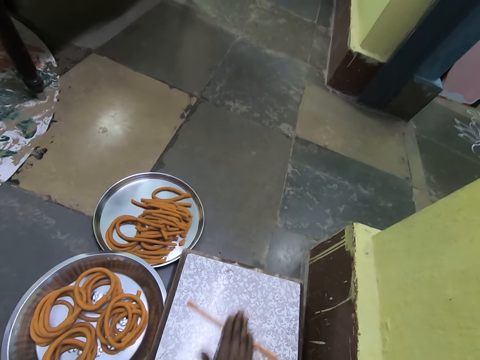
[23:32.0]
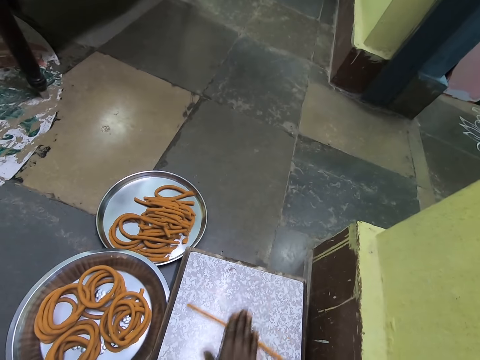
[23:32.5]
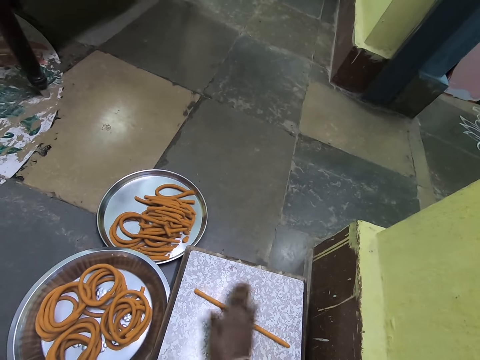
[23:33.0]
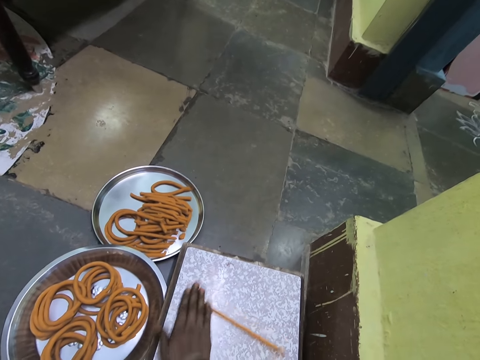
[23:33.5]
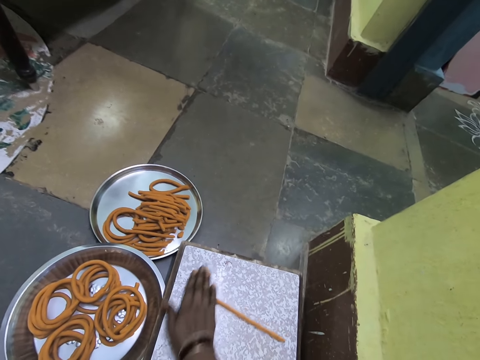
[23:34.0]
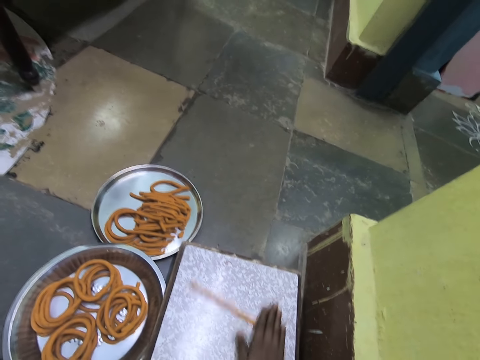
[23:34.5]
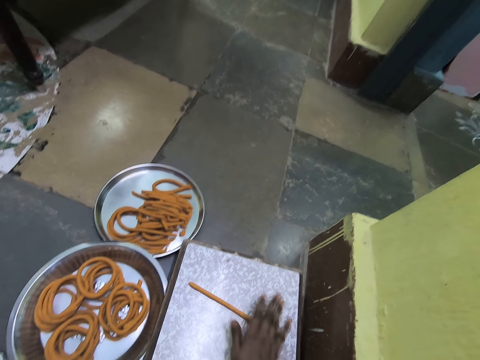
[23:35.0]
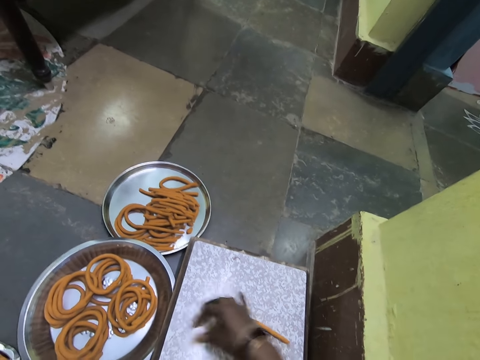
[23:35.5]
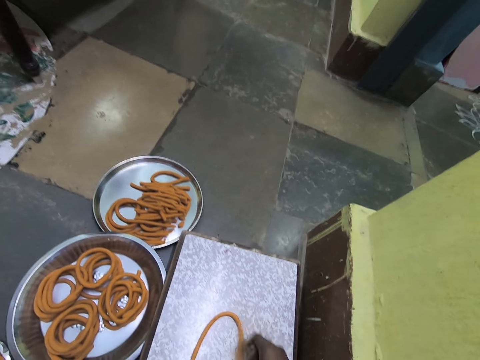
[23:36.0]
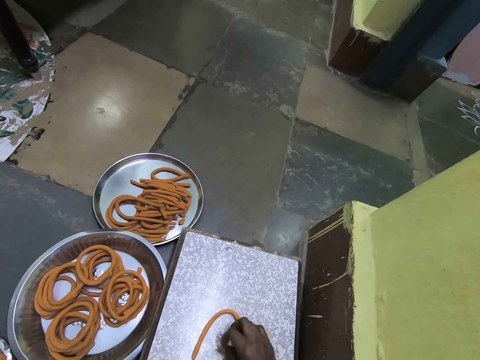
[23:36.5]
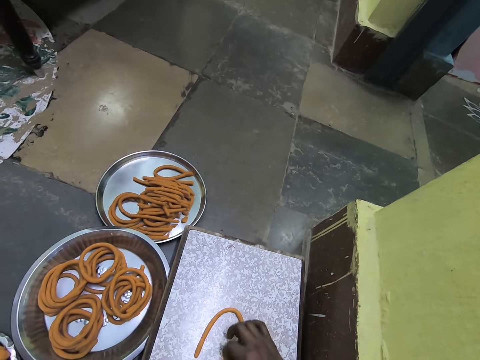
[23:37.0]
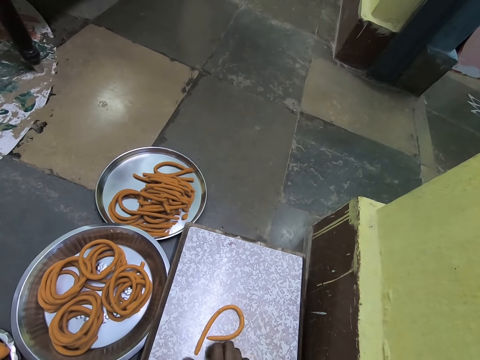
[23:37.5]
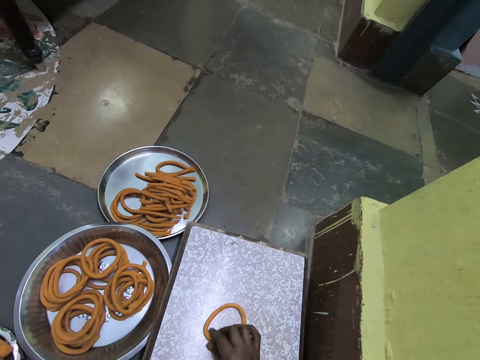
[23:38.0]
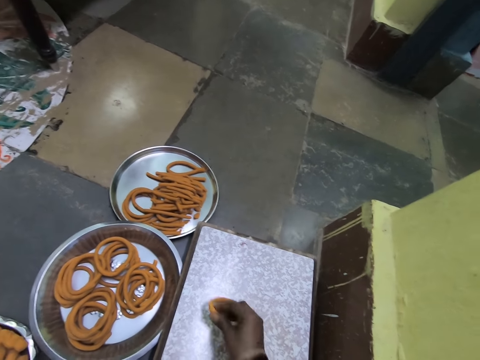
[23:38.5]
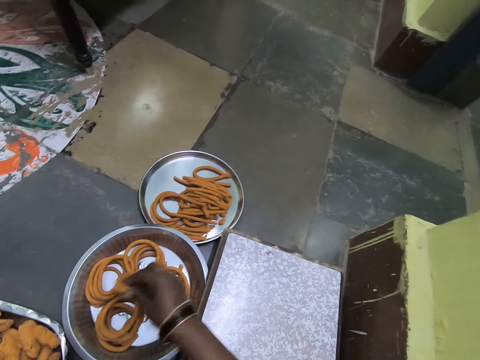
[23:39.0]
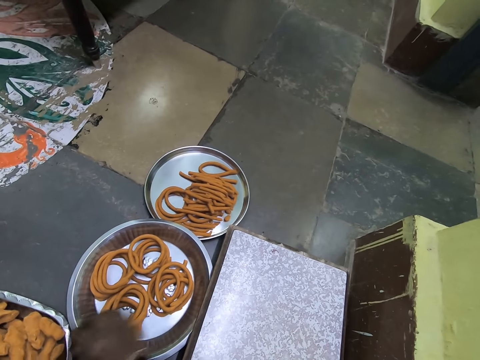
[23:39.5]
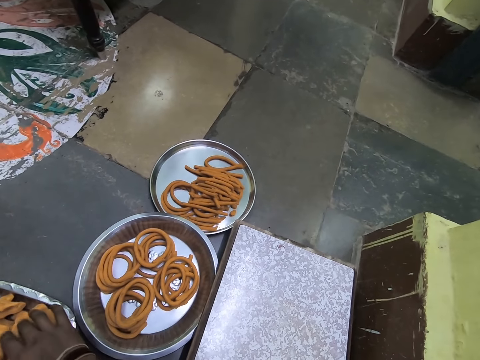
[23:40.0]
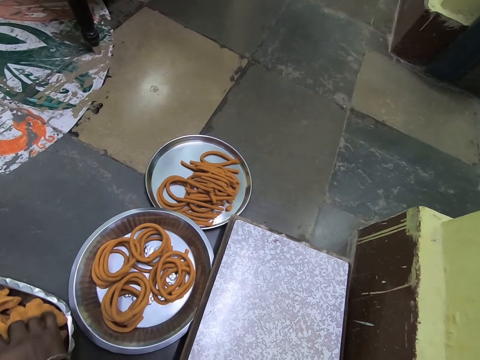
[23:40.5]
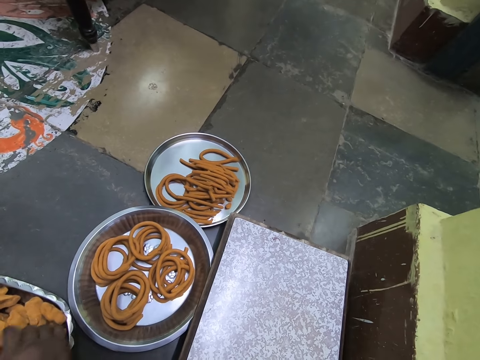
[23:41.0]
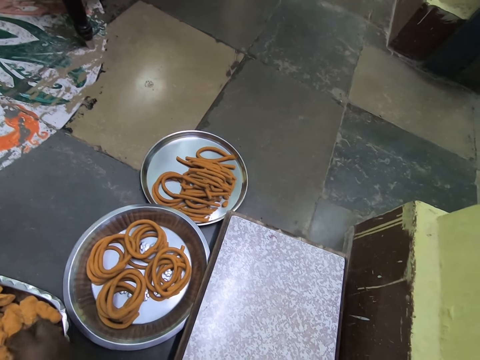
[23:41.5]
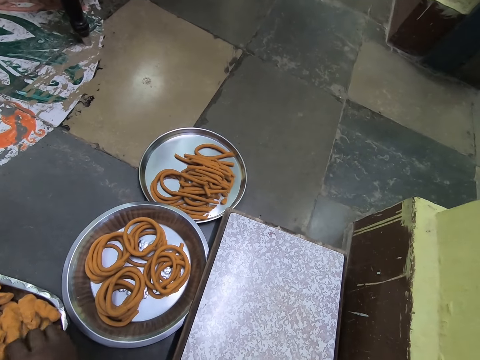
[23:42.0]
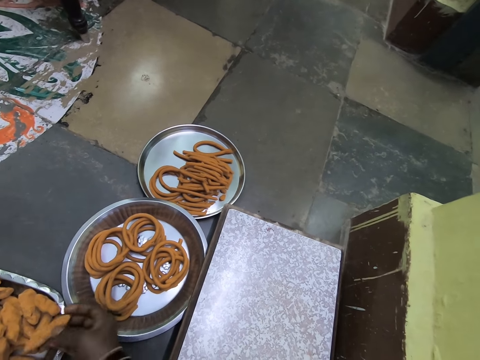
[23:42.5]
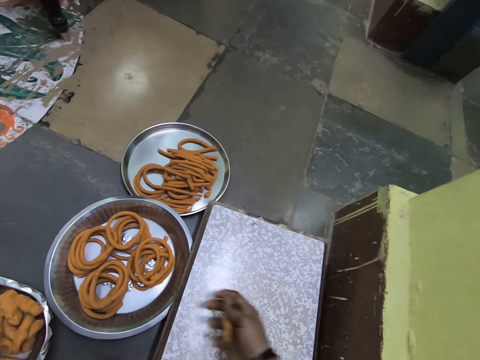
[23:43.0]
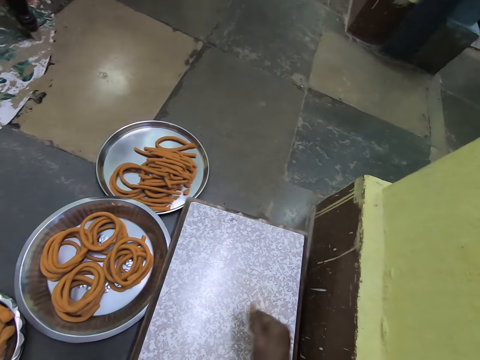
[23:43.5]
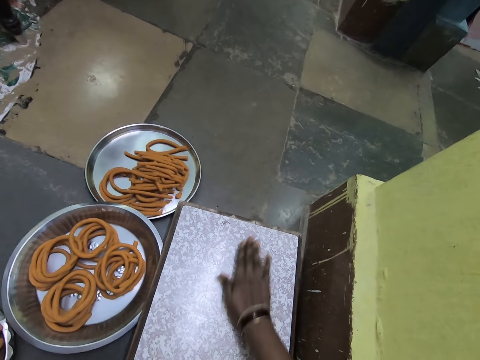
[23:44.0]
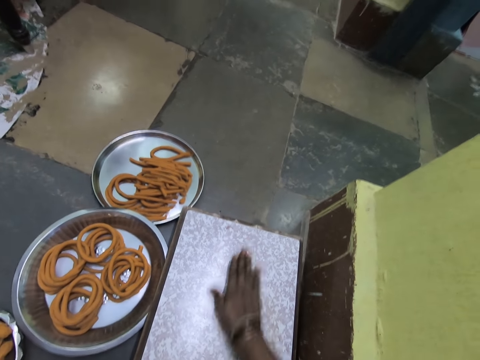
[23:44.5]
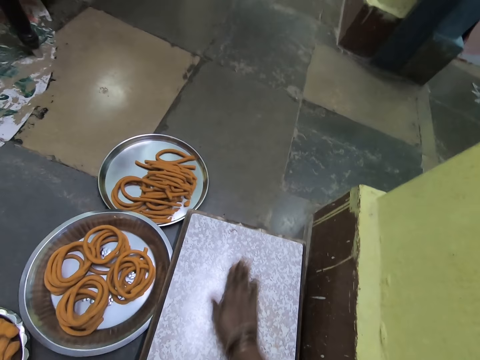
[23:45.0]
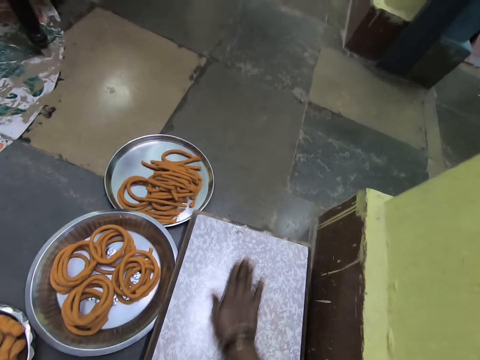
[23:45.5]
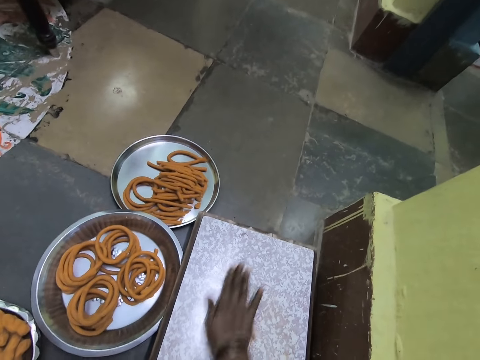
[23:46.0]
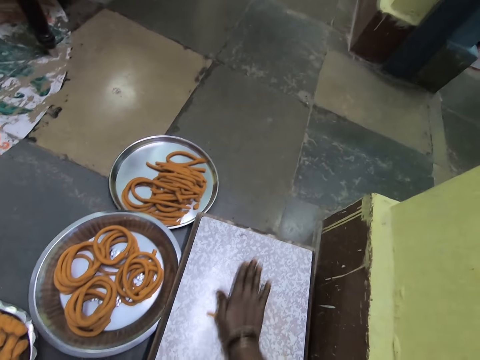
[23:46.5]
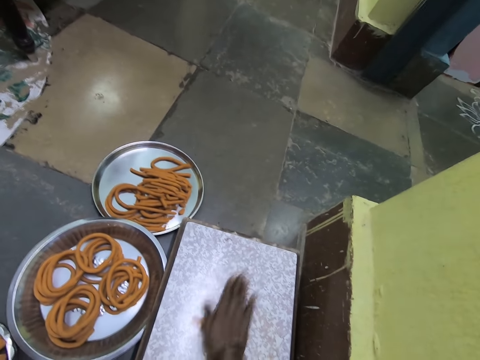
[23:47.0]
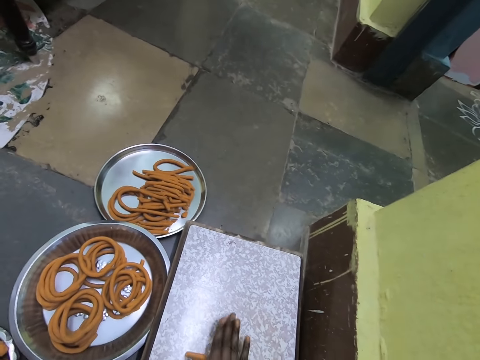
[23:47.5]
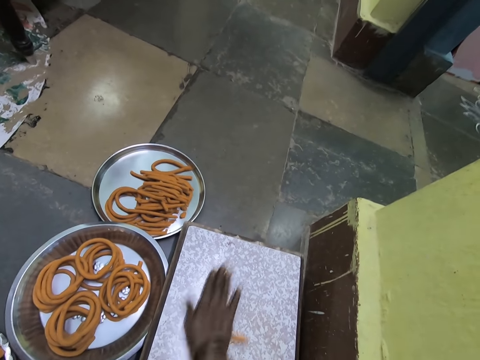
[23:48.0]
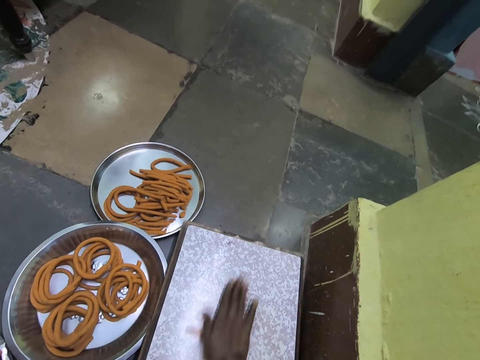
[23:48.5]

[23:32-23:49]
The camera wearer rolls a dough on a circle shape. They fold something. They pick up the dough and place the dough in a tray. They pick up the dough from a bowl. They roll the dough.

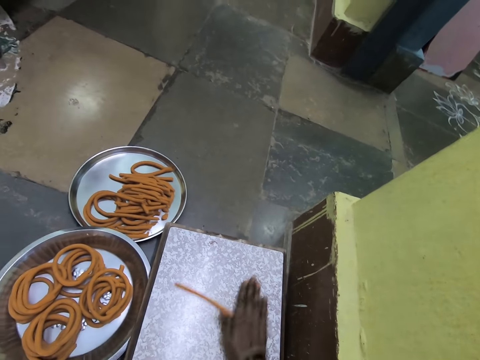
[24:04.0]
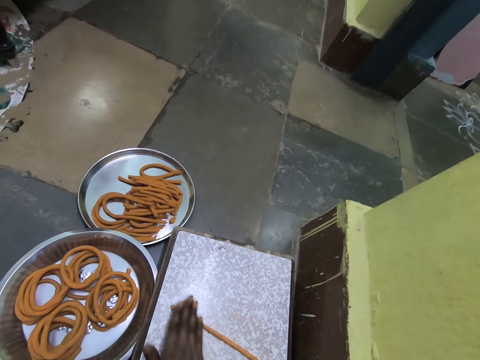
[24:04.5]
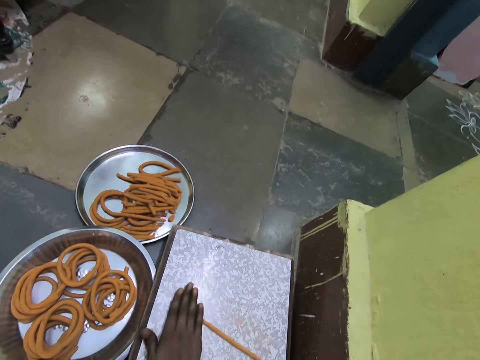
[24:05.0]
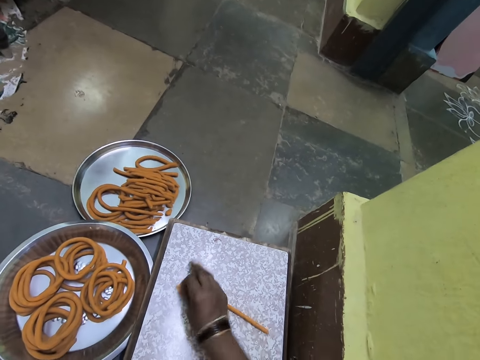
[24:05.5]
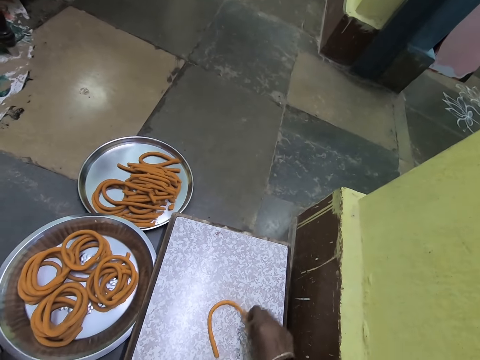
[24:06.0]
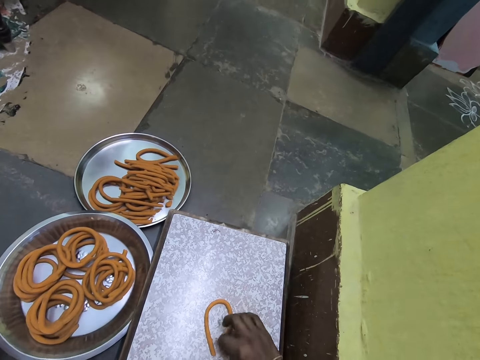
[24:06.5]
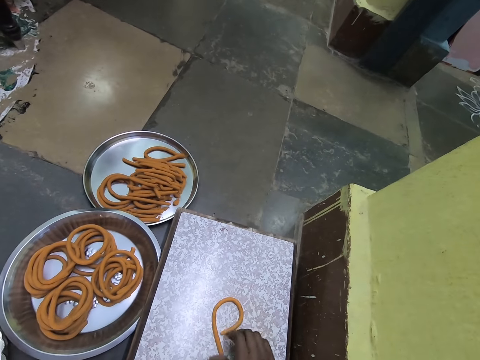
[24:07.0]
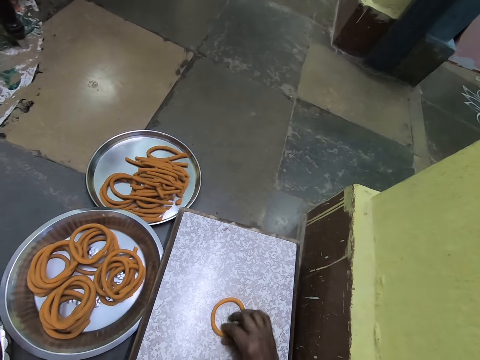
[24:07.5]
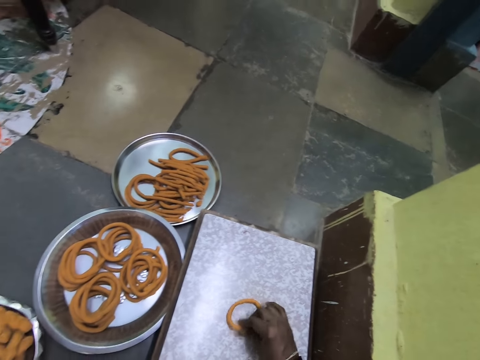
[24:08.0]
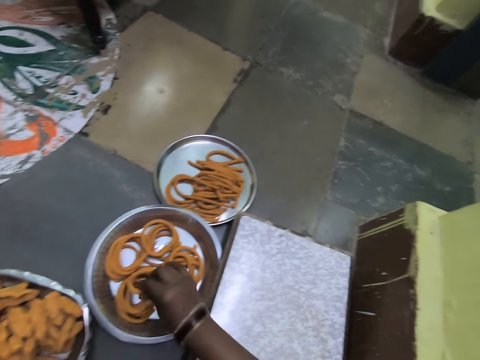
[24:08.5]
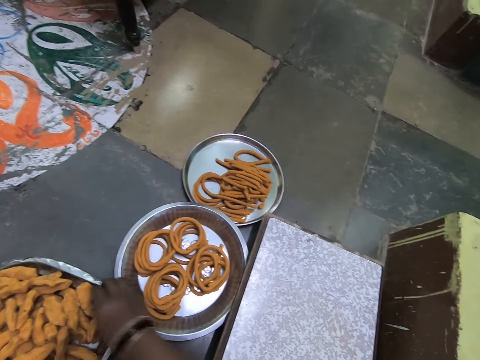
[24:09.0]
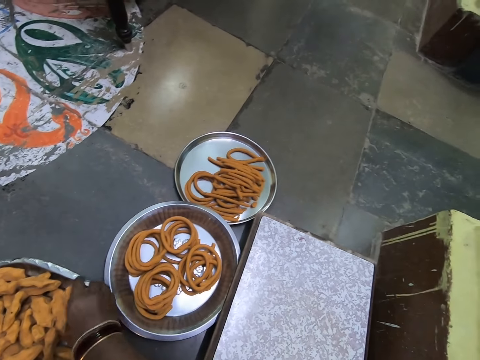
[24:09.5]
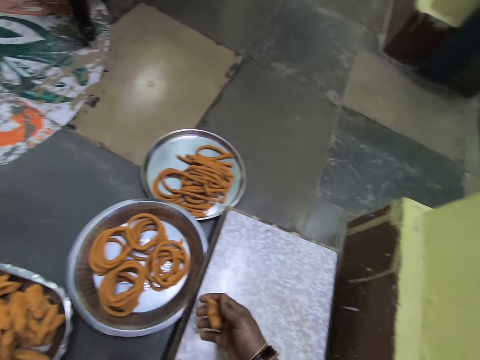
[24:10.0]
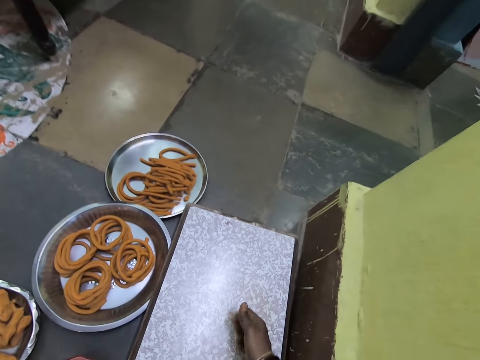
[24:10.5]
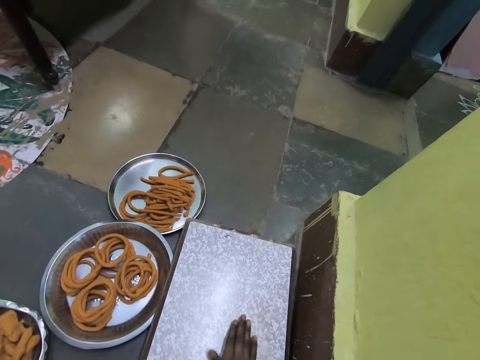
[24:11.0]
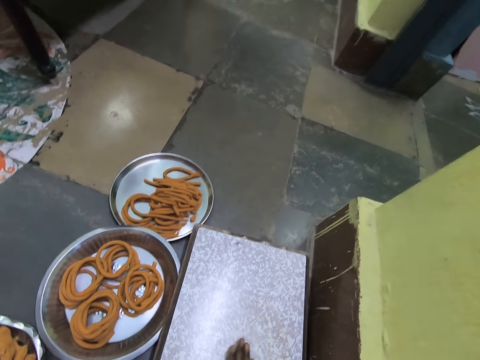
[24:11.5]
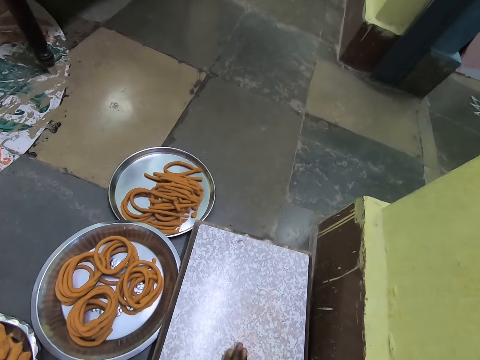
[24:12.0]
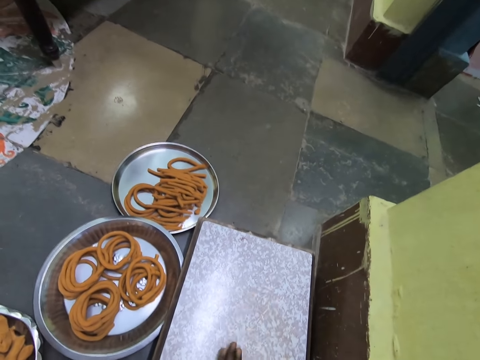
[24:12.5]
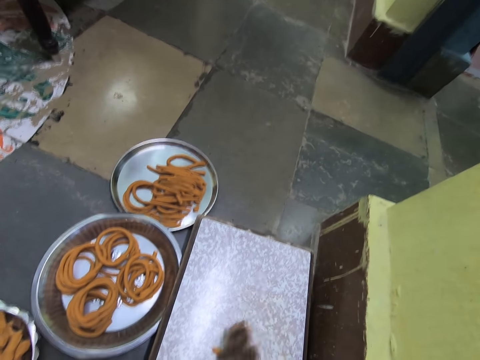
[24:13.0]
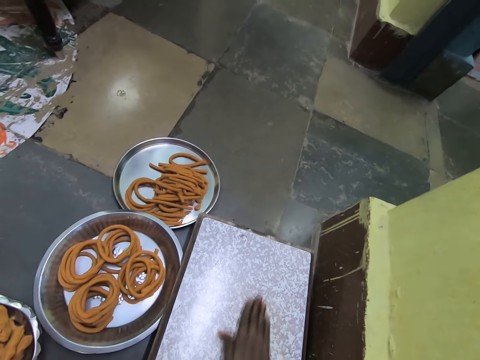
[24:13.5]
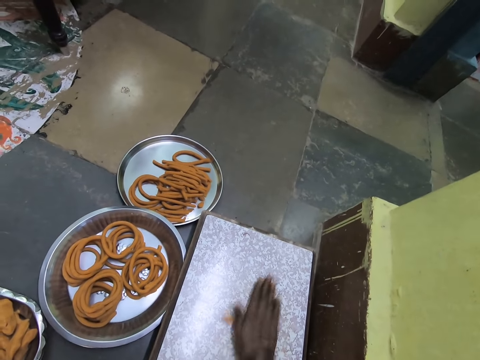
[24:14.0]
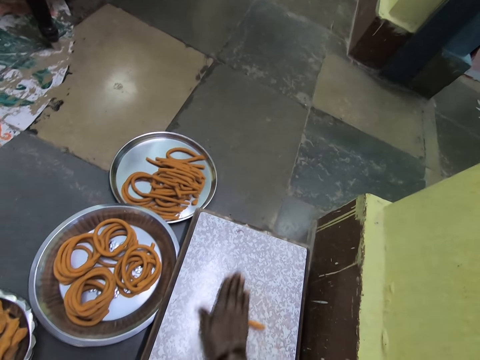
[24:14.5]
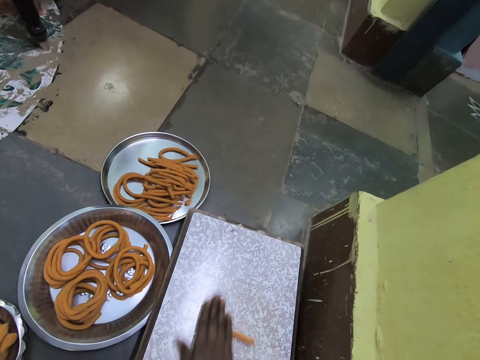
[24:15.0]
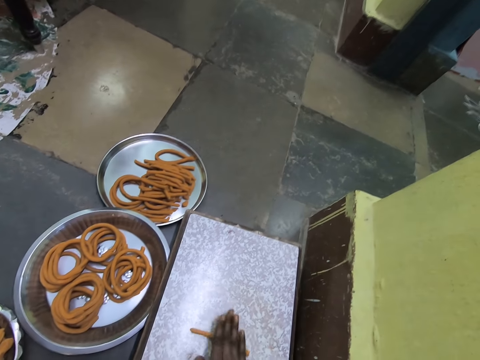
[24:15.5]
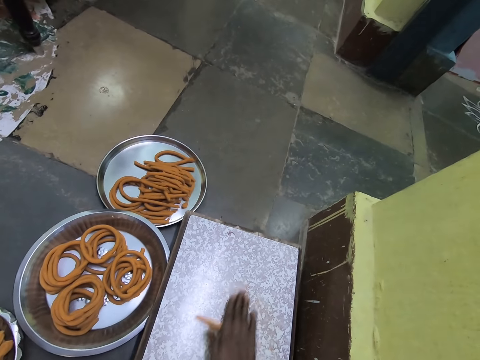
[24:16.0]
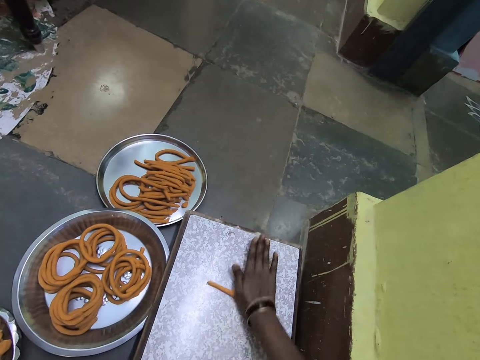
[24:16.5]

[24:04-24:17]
The camera wearer rolls a dough on a circle shape. They fold something. They pick up the dough and place the dough in a tray. They pick up the dough from a bowl. They squeeze something. They roll the dough.
